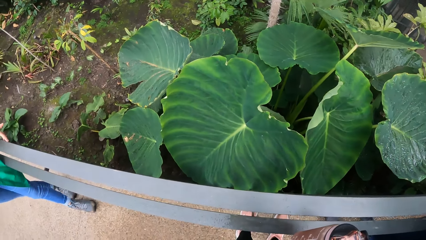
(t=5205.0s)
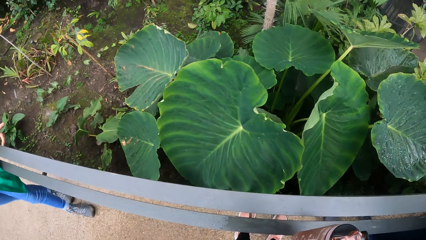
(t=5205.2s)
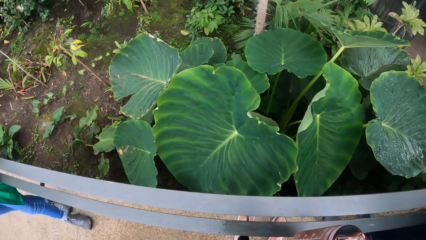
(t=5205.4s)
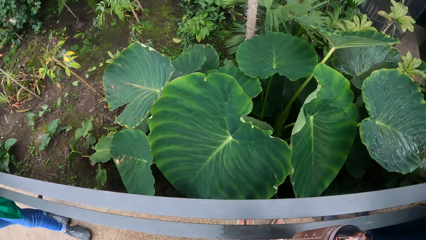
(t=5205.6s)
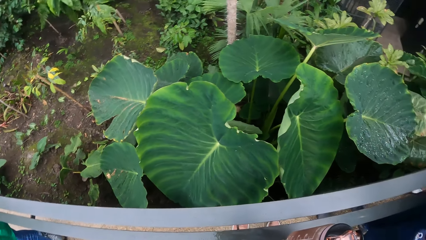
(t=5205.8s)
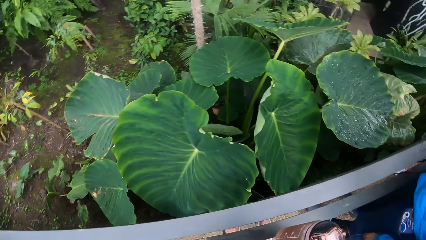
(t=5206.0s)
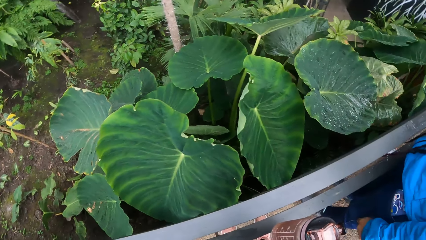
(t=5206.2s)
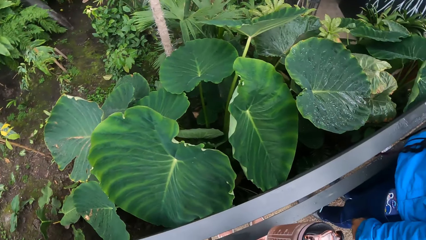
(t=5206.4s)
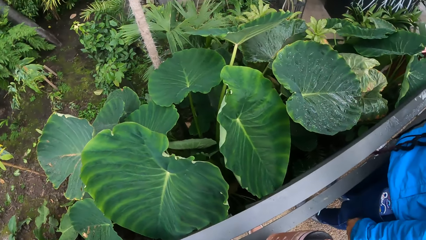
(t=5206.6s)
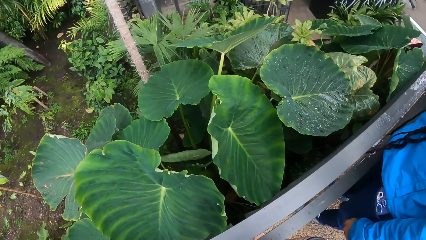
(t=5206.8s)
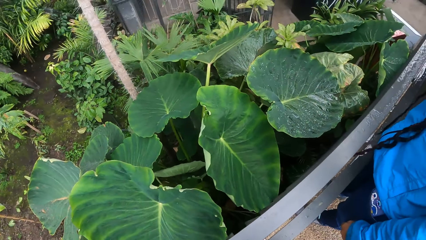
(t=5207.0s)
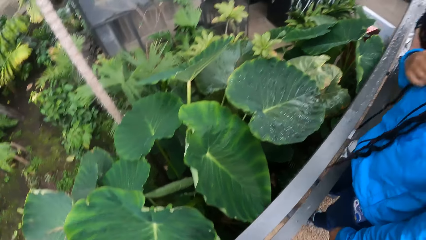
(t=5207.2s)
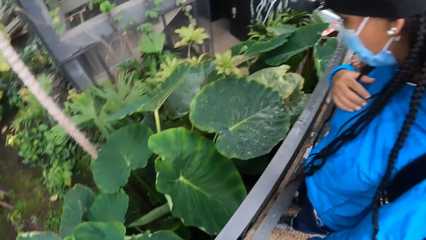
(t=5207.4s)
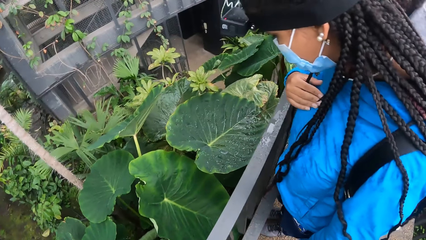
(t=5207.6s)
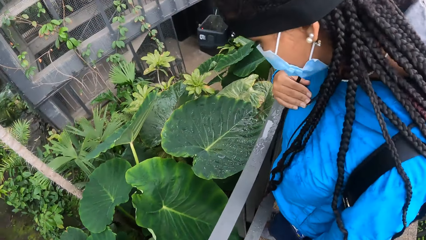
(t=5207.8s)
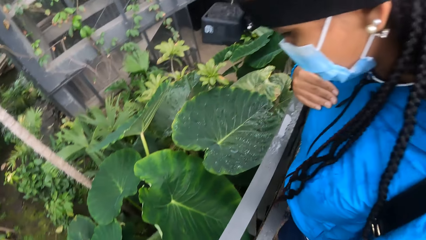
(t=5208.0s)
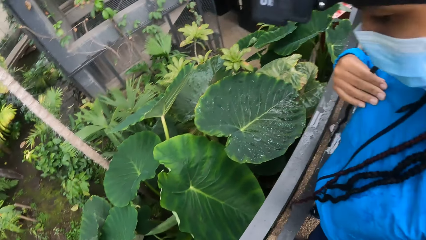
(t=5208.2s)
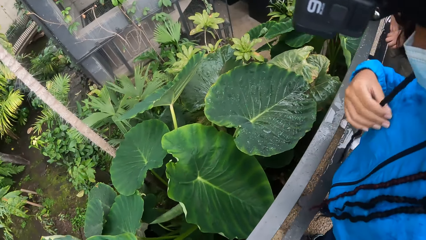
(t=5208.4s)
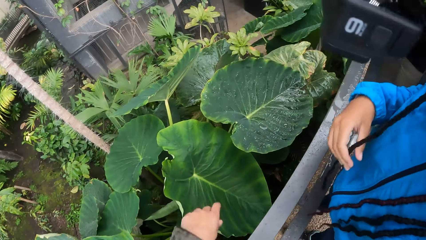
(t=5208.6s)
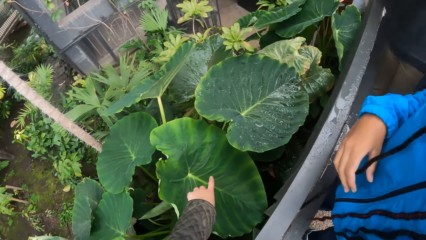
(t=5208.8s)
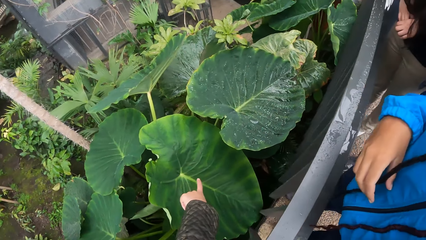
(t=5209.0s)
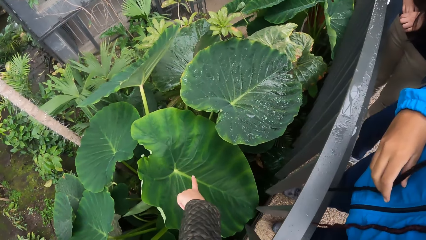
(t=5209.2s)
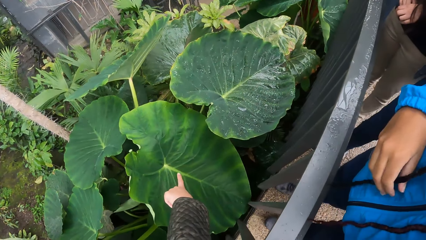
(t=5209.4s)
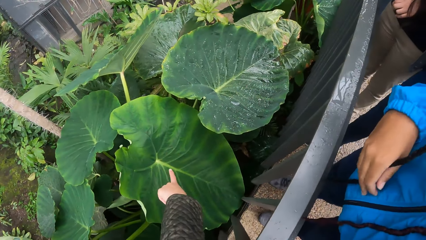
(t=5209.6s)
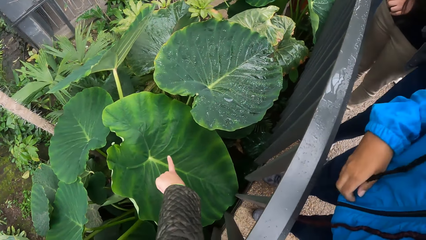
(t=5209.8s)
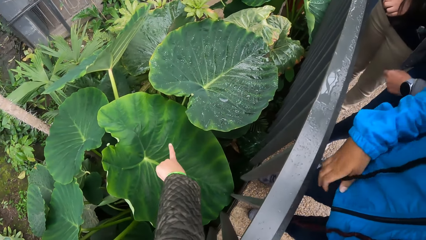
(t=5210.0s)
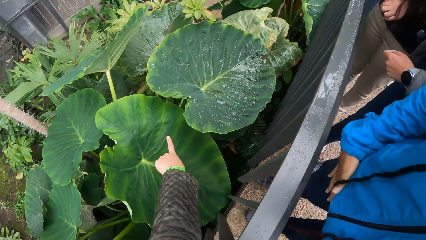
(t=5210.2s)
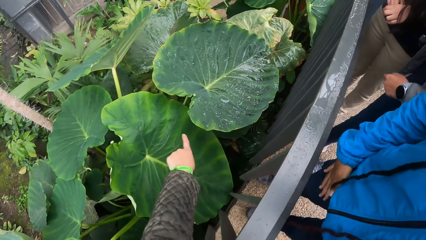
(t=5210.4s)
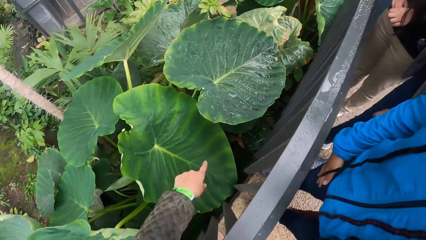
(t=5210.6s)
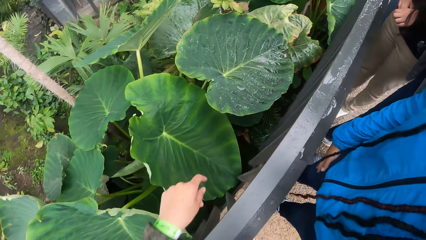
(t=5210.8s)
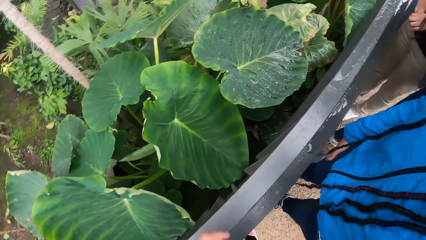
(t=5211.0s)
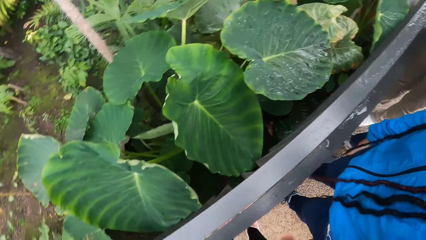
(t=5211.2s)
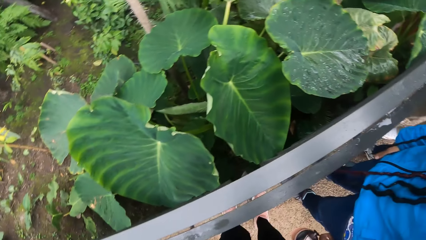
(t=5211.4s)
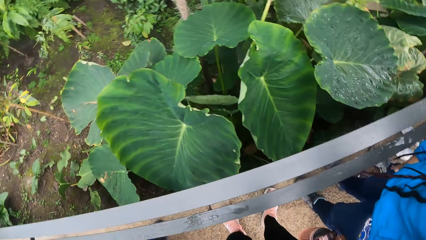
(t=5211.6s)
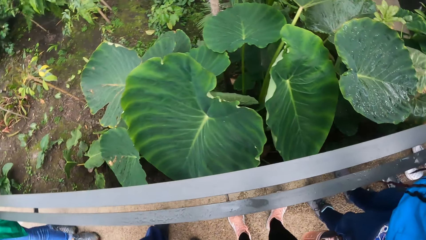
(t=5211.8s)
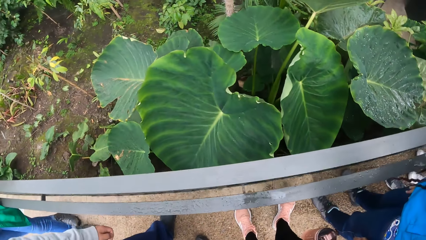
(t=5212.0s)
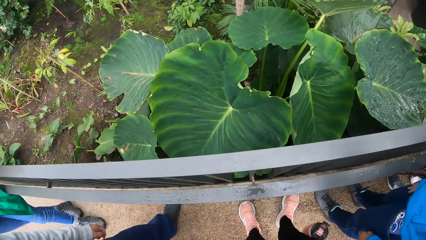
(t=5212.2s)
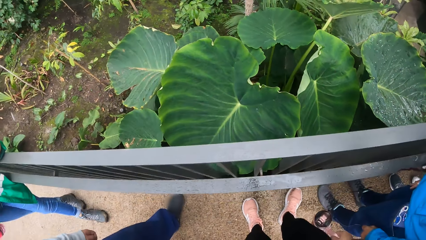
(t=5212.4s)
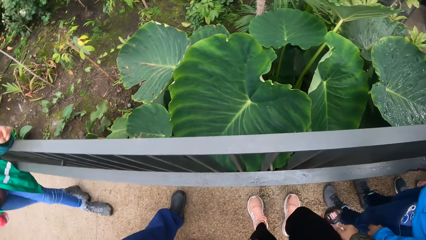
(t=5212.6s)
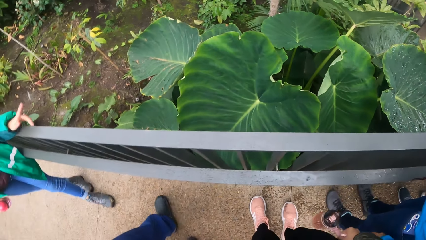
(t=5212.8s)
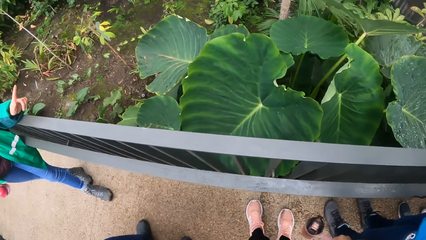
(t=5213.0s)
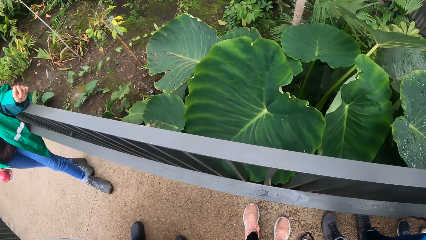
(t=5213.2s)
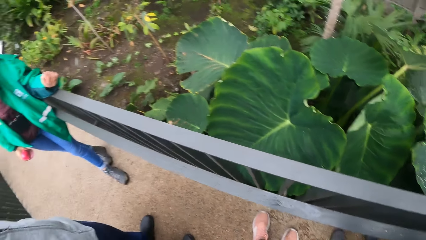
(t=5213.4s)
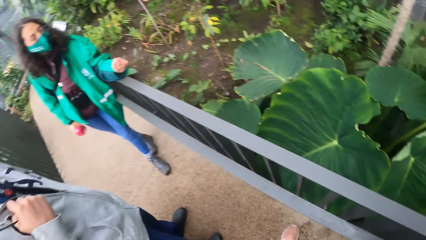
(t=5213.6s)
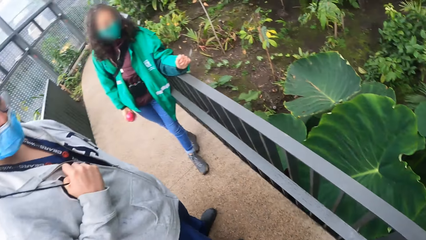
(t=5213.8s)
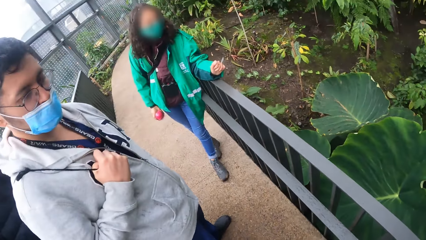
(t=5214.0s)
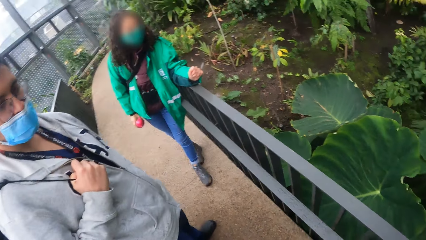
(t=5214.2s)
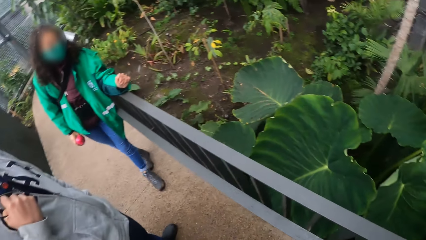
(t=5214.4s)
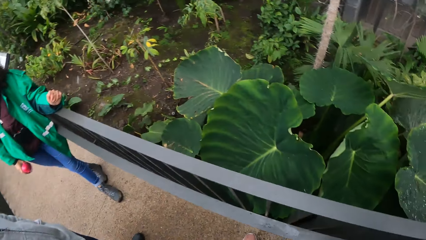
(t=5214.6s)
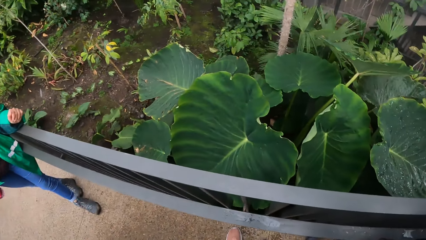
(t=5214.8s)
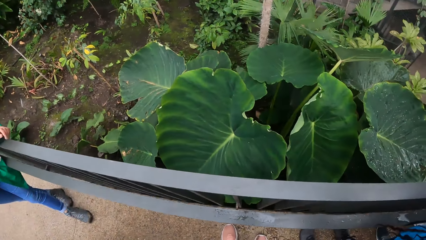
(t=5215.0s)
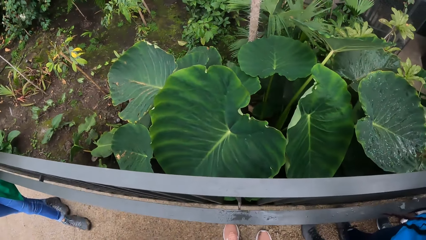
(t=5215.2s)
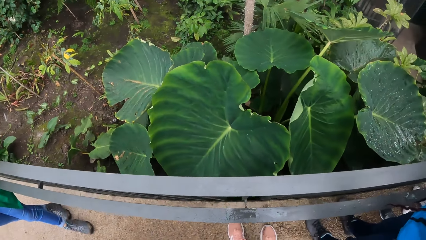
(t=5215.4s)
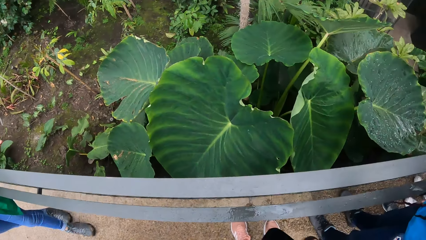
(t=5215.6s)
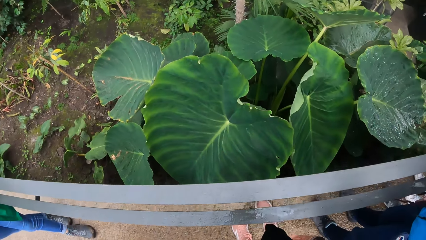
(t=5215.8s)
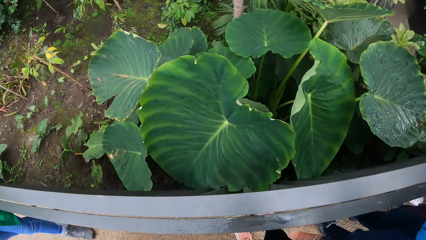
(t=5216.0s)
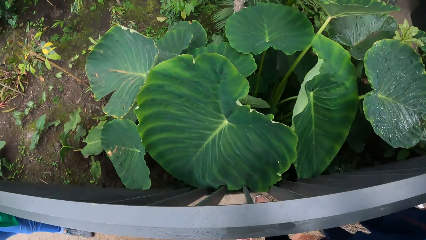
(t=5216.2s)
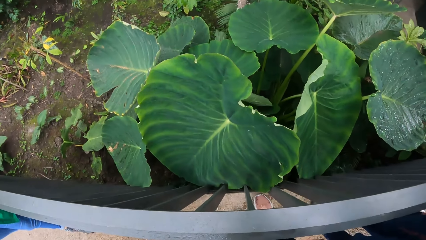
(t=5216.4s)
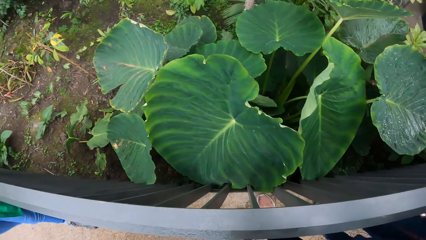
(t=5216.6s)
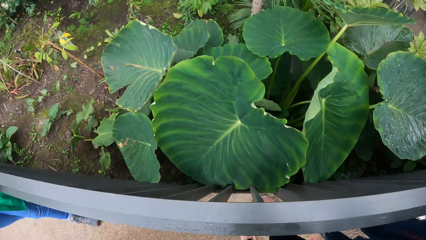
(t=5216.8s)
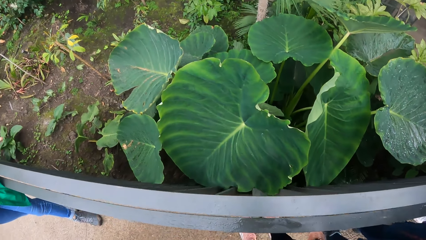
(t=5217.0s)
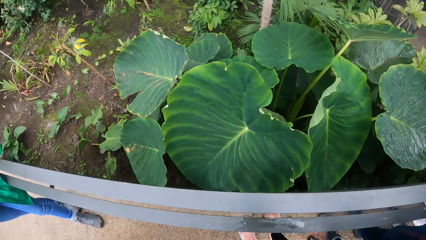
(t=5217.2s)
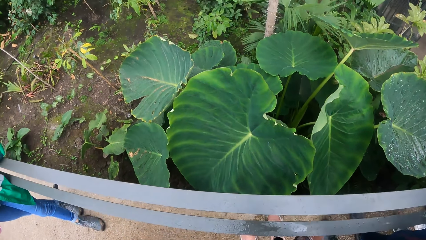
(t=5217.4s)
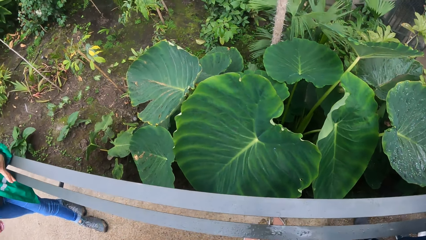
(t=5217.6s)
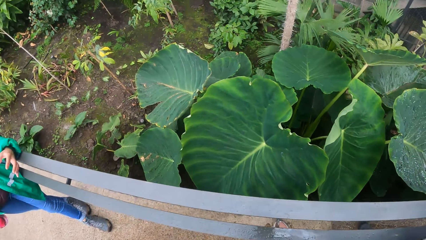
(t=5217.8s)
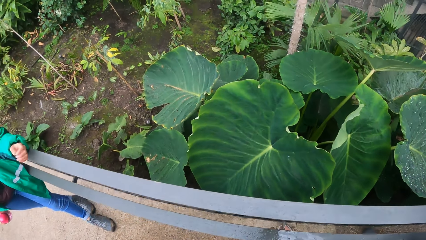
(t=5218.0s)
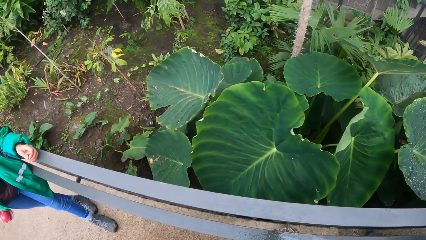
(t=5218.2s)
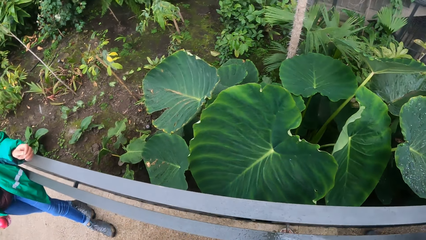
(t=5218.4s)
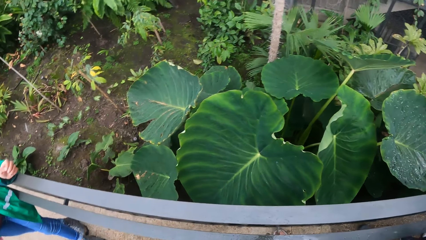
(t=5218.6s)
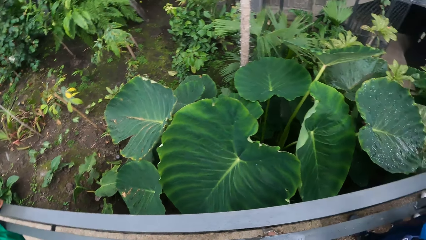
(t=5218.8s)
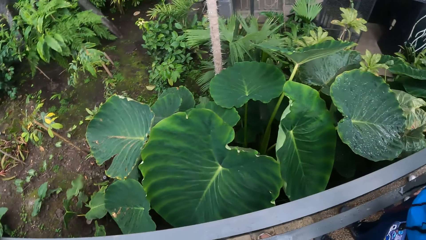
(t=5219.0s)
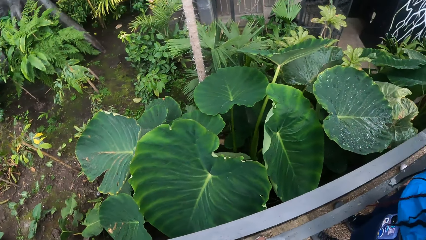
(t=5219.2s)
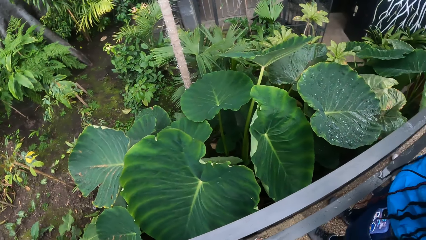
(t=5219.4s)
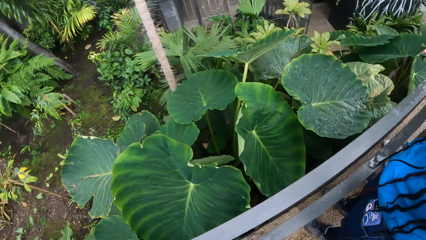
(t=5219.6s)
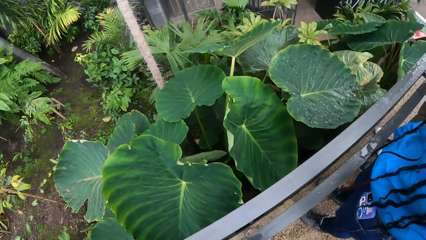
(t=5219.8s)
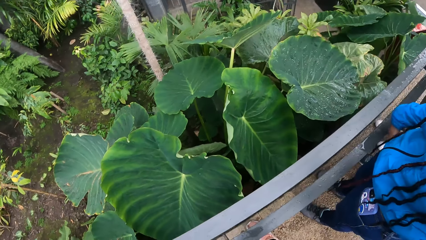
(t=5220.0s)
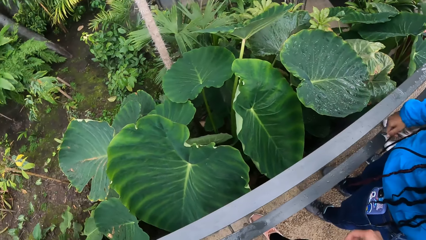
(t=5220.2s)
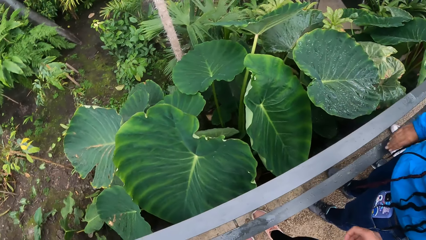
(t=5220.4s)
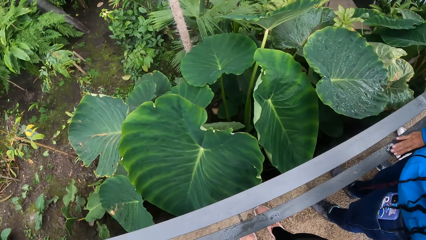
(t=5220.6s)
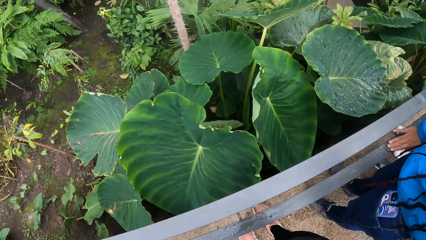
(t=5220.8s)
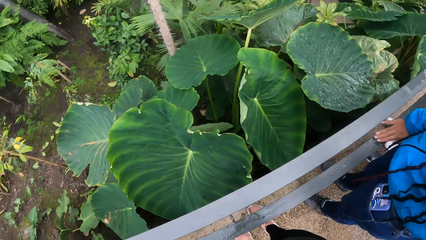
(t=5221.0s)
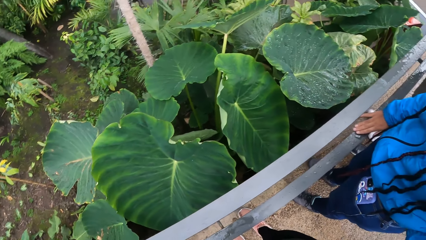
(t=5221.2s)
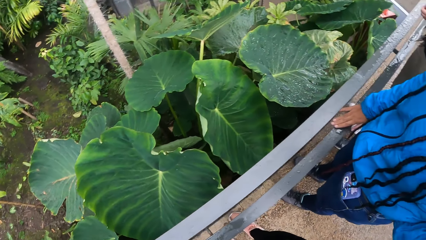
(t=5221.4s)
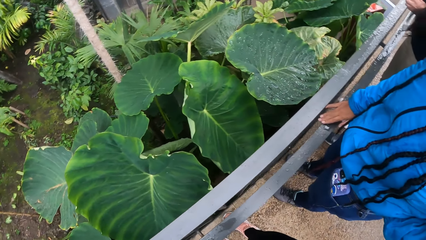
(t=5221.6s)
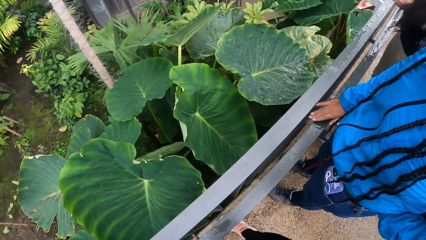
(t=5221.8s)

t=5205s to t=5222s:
The camera wearer points at a plant with his left hand.
